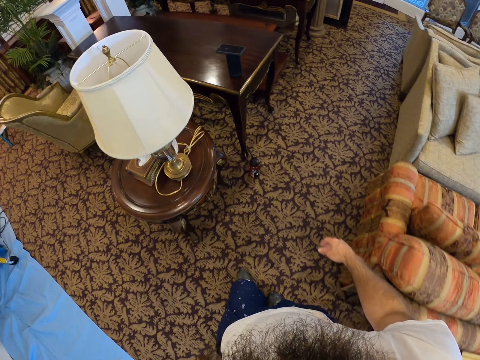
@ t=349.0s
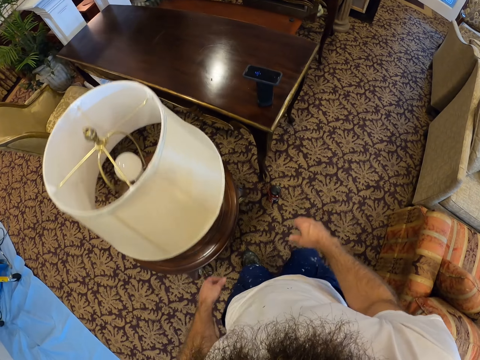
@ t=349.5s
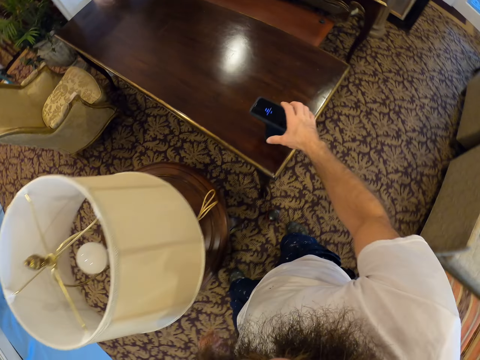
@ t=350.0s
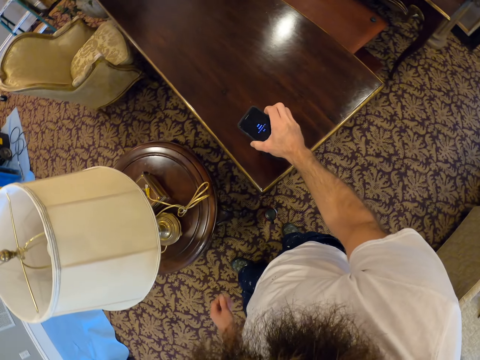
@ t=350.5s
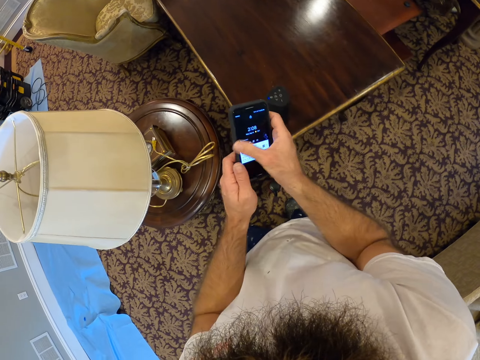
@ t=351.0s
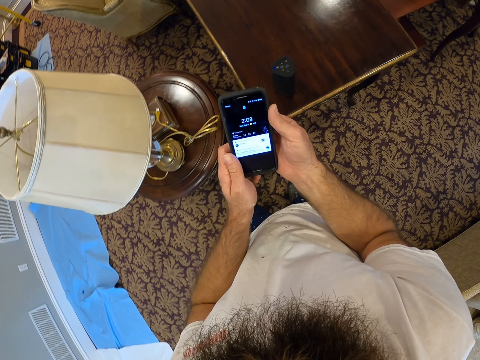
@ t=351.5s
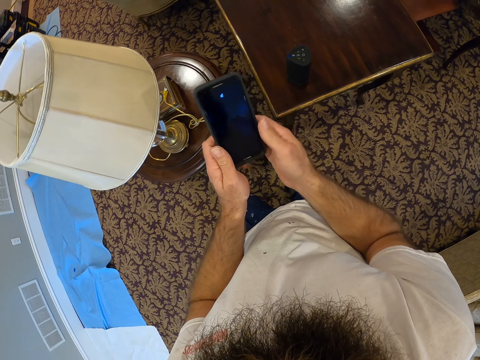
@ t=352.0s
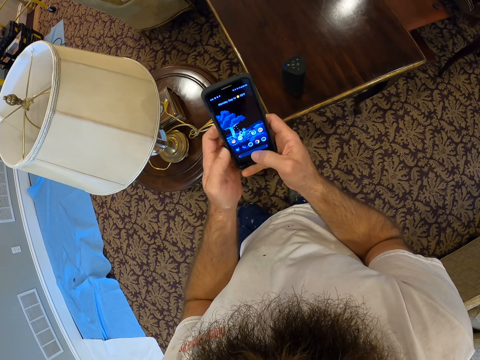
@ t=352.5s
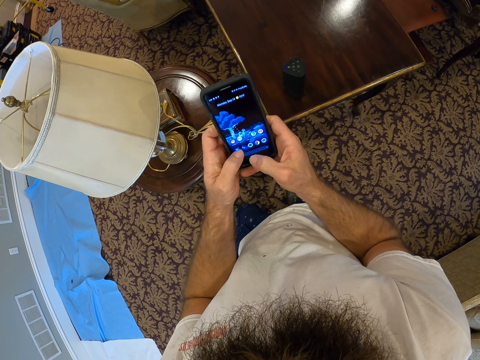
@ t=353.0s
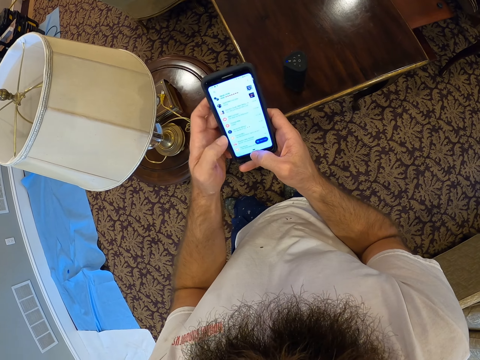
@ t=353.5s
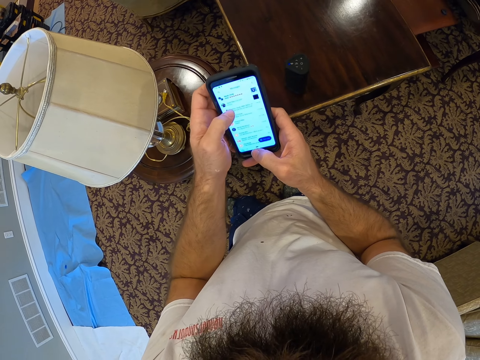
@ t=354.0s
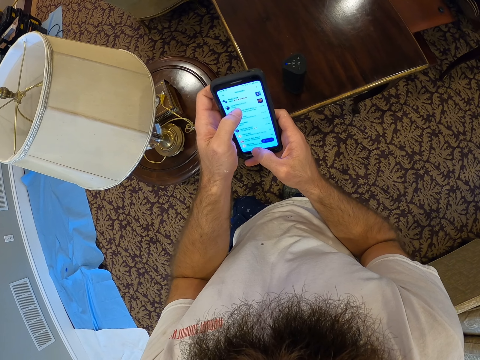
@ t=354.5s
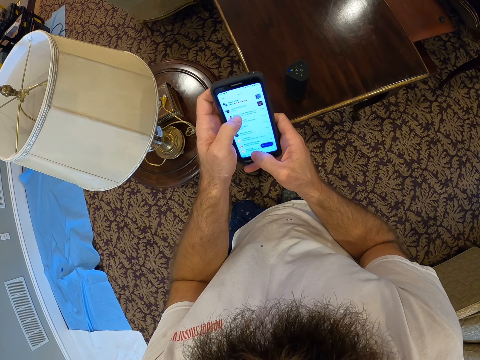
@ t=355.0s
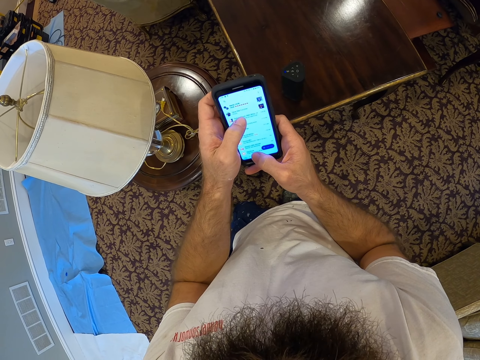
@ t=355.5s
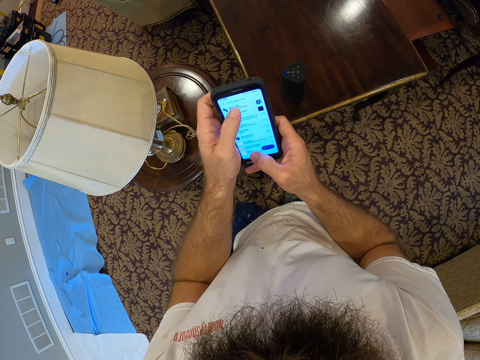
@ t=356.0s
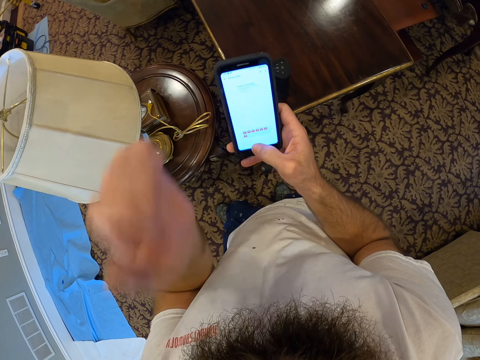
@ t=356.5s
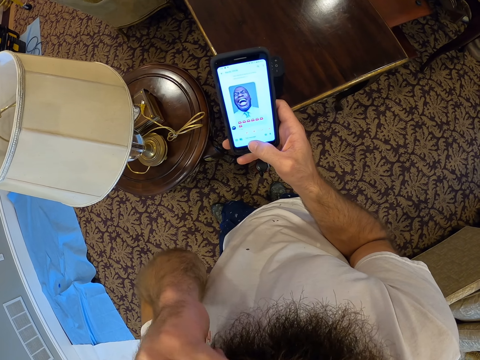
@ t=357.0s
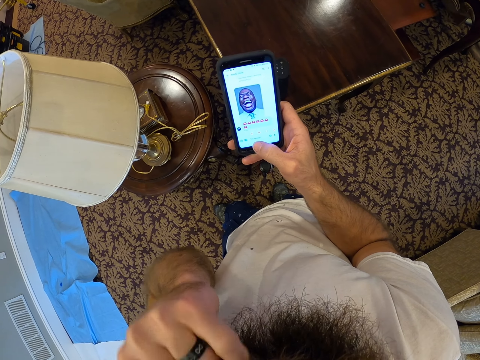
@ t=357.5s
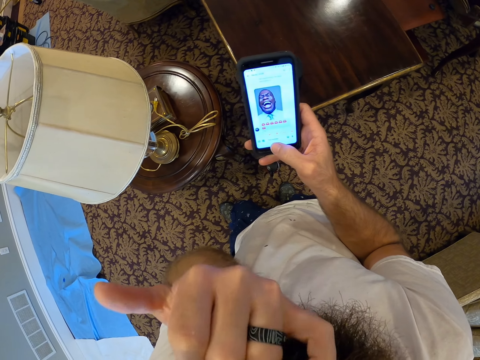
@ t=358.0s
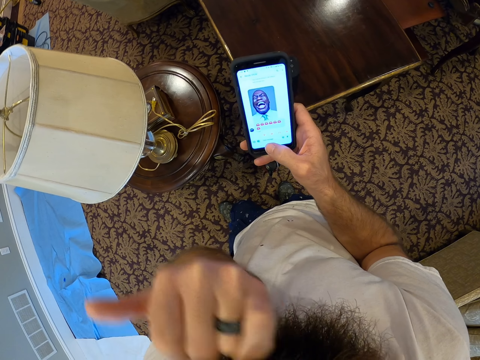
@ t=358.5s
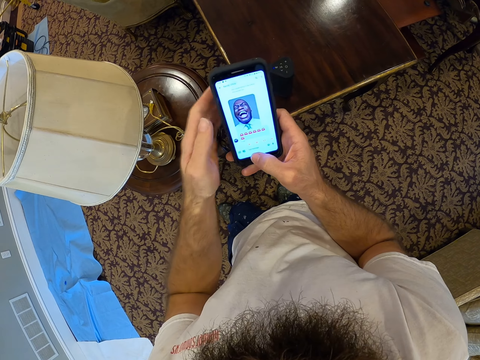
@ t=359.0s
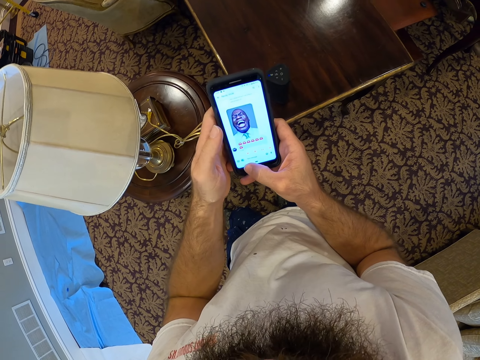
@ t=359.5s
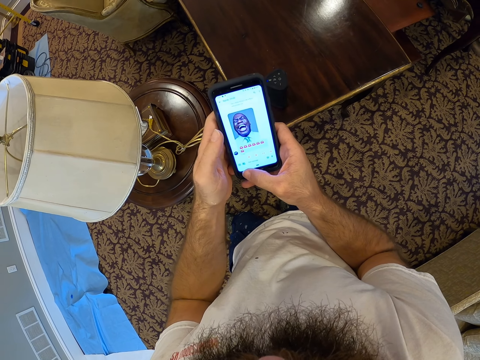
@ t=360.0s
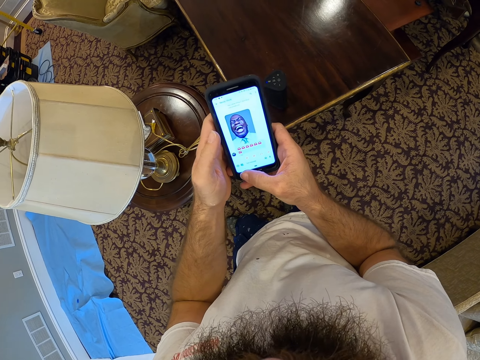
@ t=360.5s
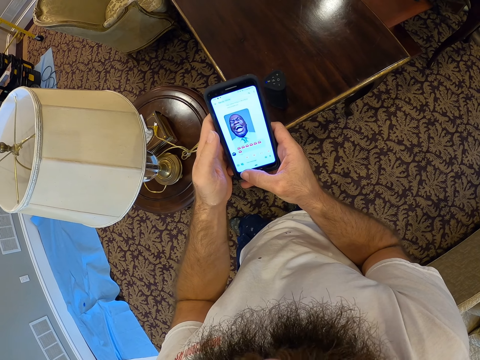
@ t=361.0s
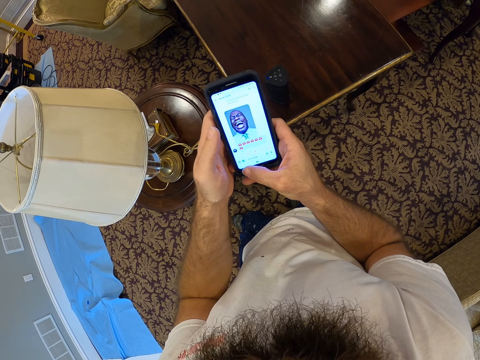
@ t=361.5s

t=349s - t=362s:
The camera wearer picks up a phone from a stand on a table with his right hand. He holds the phone with both hands and operates the phone with both hands. He holds the phone with his right hand. He scratches his face with his left hand. He holds the phone with both hands.

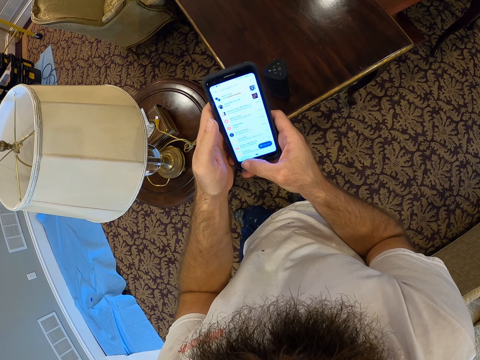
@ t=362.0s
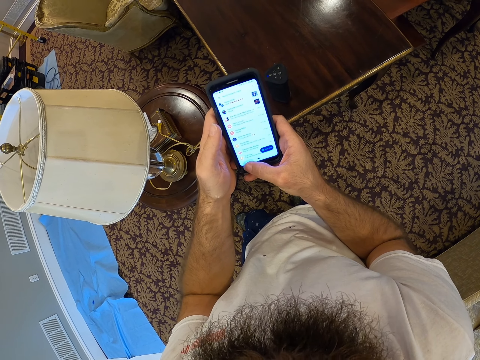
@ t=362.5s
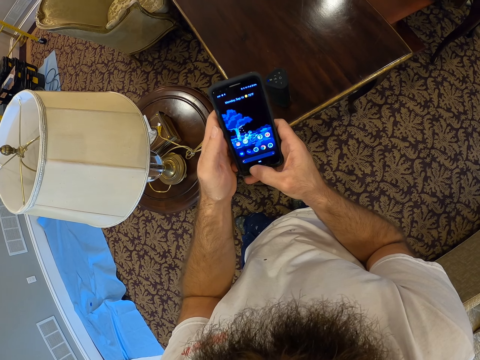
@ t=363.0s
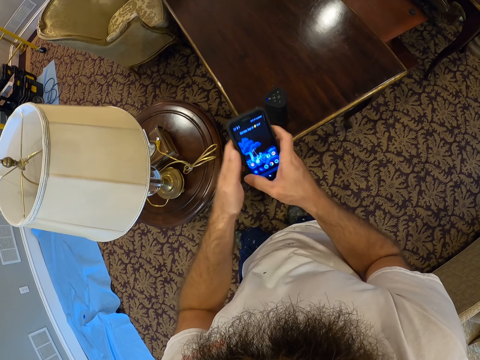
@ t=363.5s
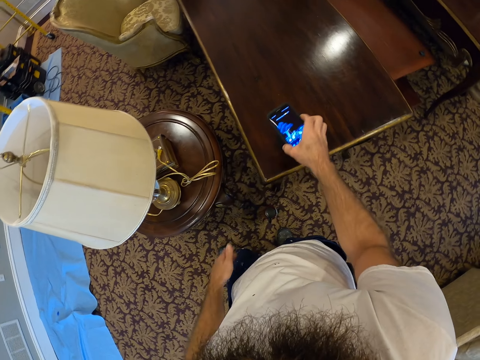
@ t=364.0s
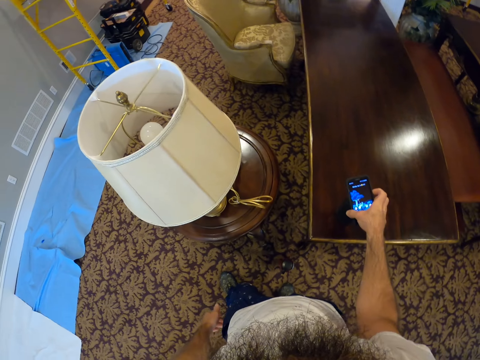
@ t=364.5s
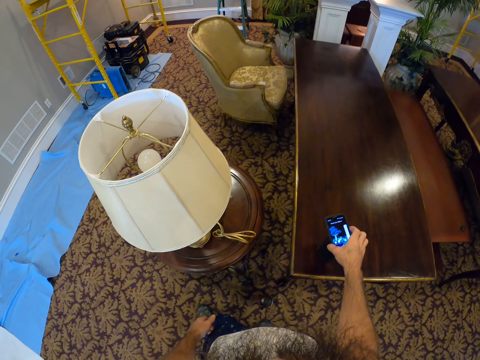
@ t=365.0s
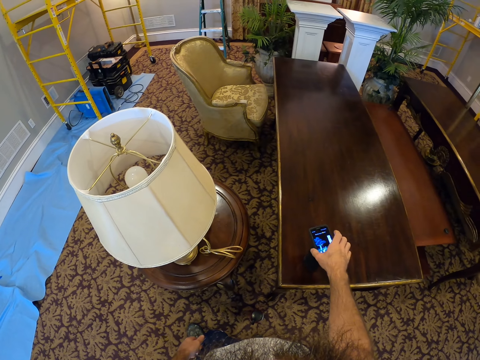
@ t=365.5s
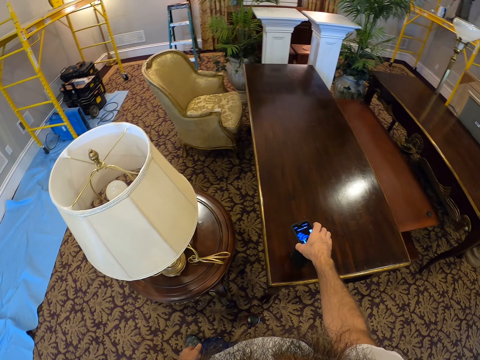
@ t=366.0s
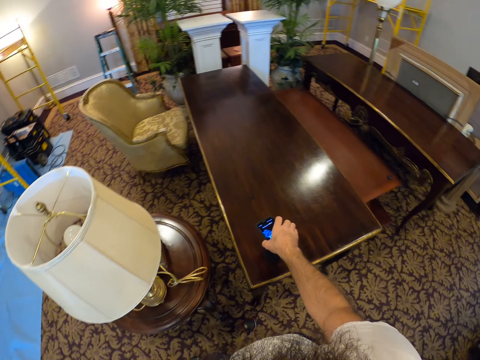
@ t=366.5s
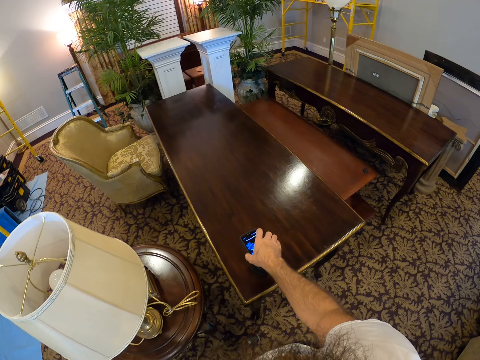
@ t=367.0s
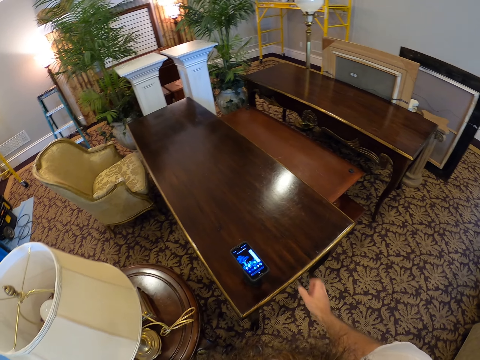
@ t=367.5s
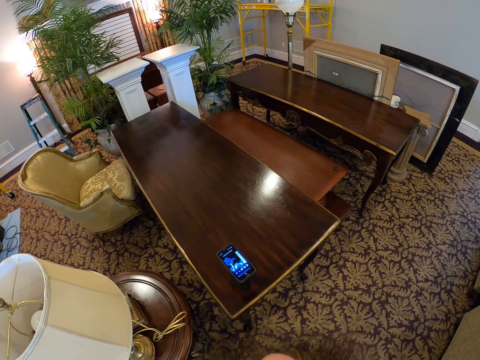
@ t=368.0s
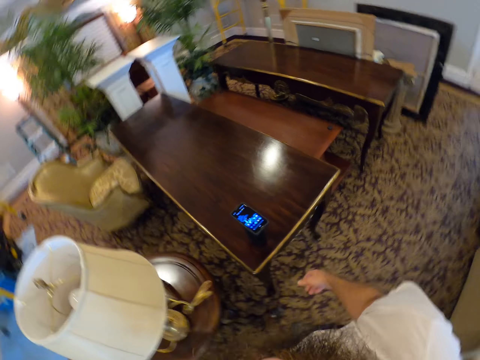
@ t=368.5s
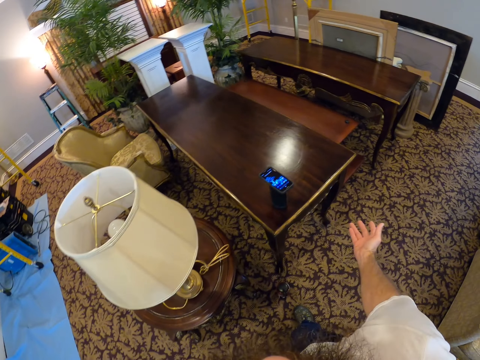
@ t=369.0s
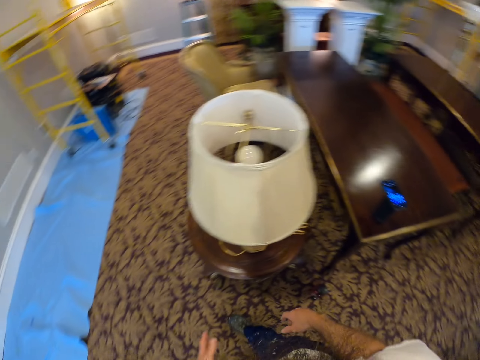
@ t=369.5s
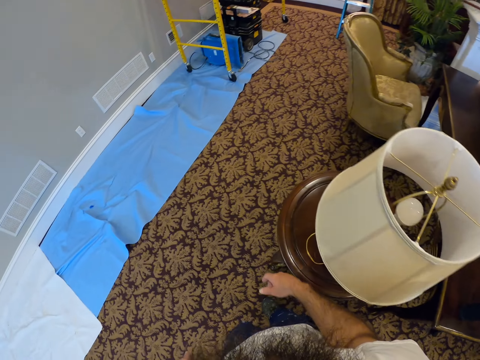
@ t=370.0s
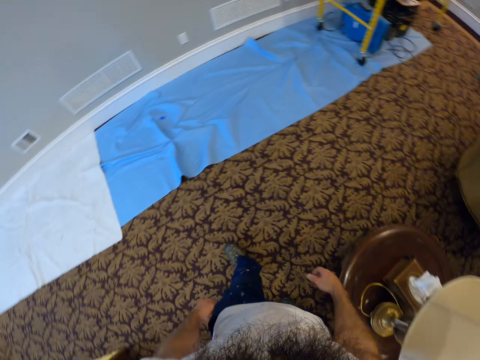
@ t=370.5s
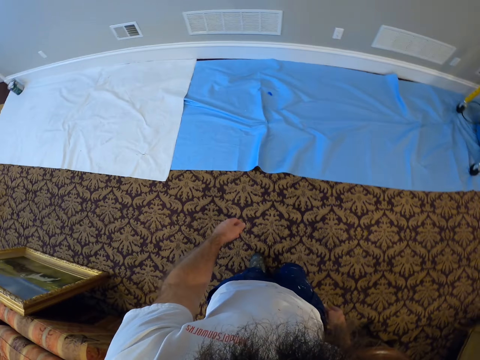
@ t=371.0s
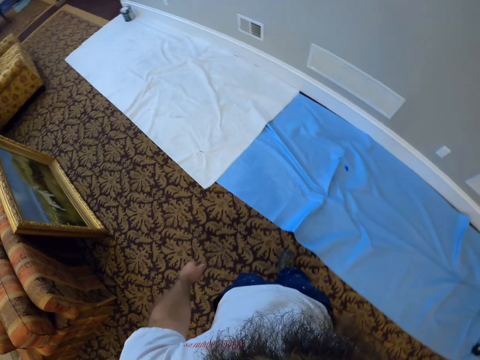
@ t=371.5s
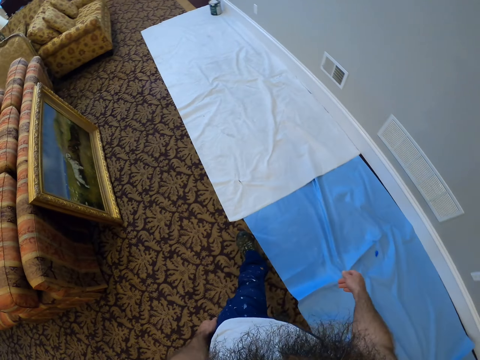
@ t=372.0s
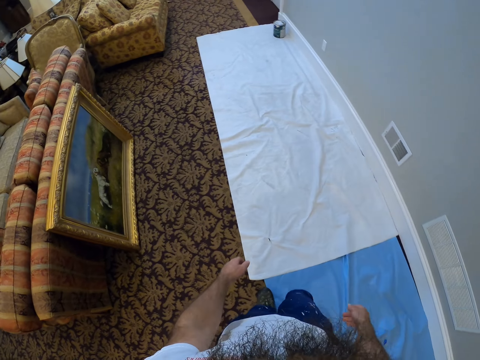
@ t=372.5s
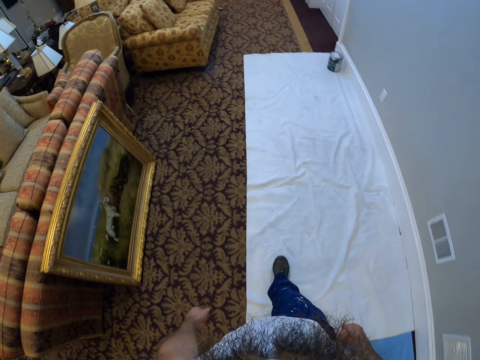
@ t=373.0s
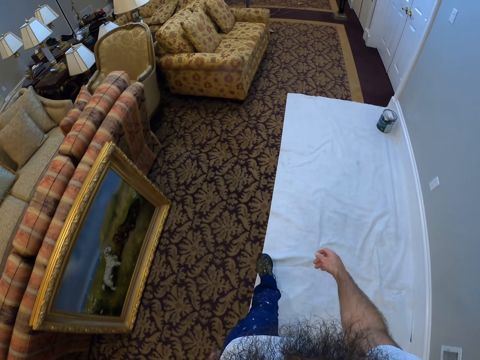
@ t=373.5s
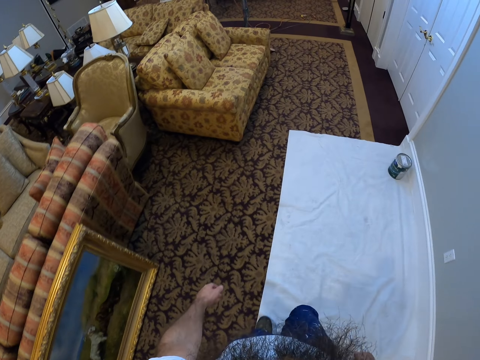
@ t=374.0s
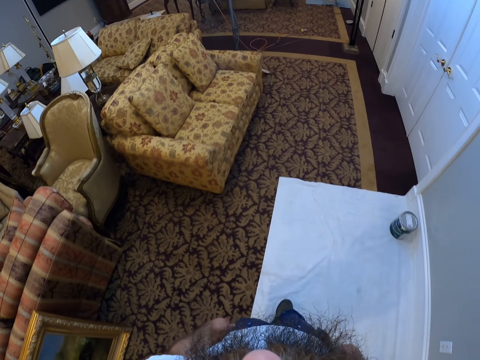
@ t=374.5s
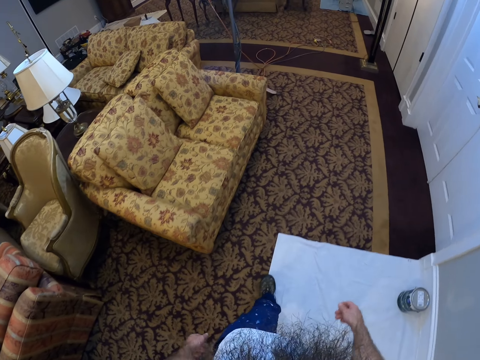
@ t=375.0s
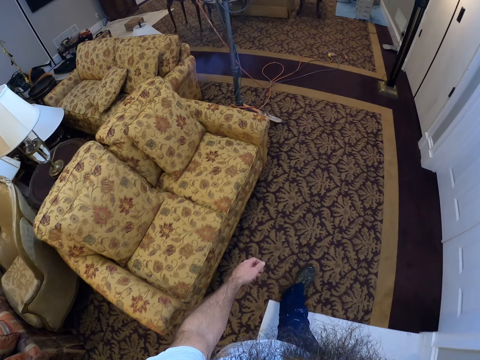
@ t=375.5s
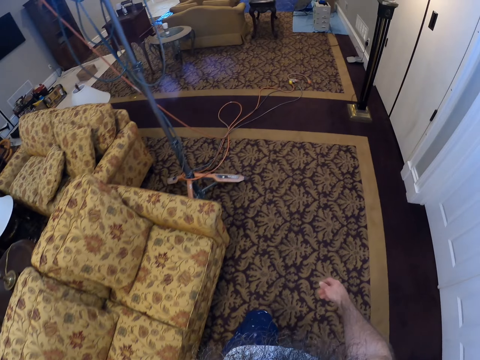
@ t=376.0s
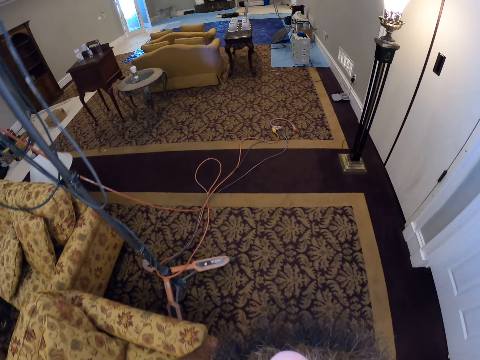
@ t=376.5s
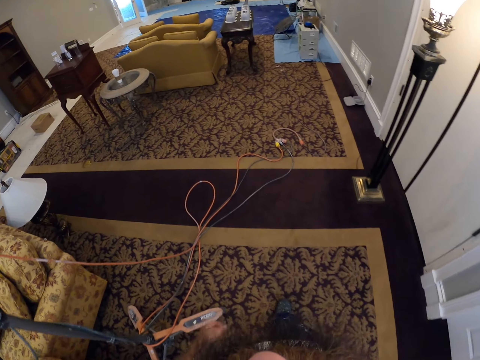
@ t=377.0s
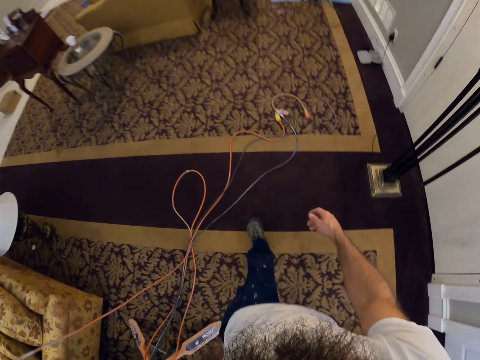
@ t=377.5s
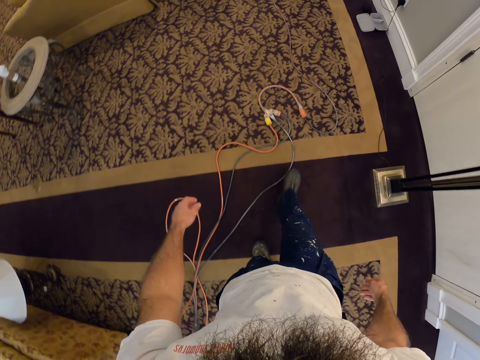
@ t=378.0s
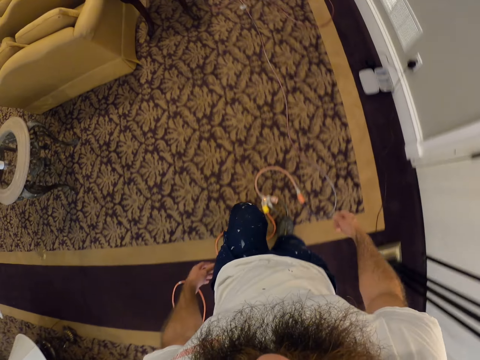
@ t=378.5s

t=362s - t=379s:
The camera wearer drops the phone on the stand on the table with his right hand. He walks from a living room to a lounge.
